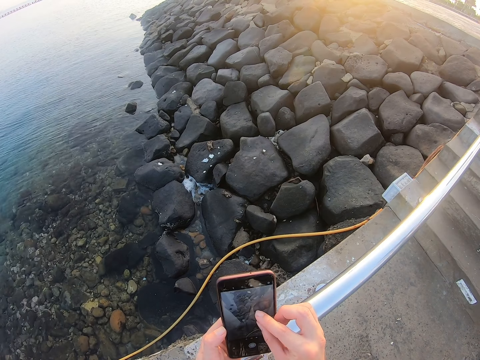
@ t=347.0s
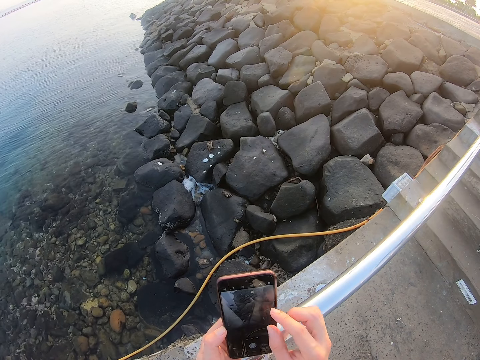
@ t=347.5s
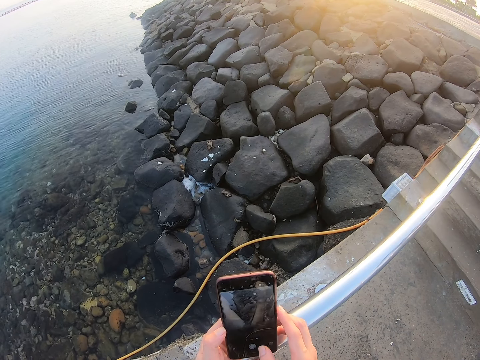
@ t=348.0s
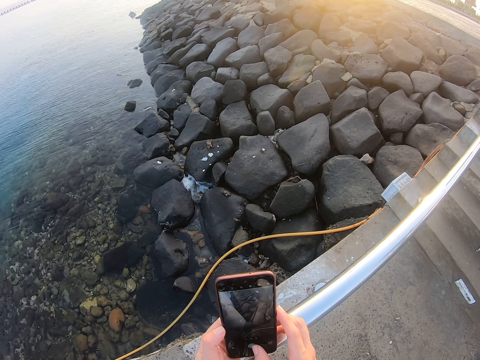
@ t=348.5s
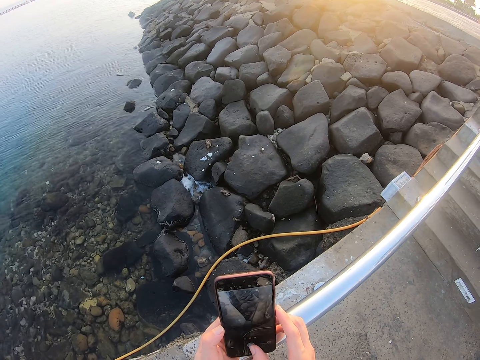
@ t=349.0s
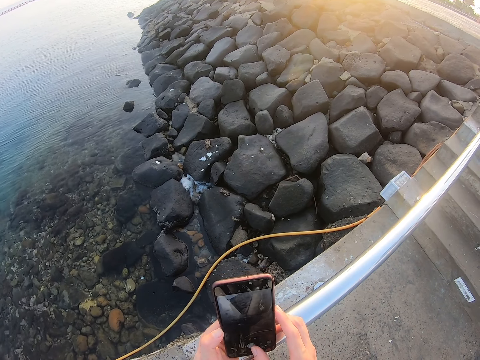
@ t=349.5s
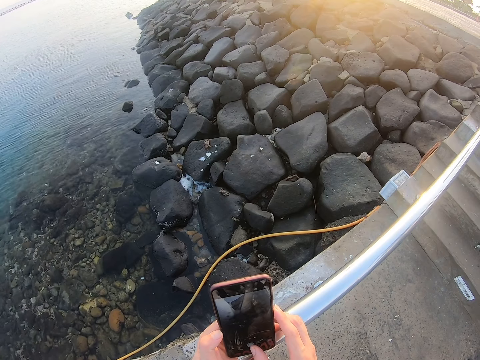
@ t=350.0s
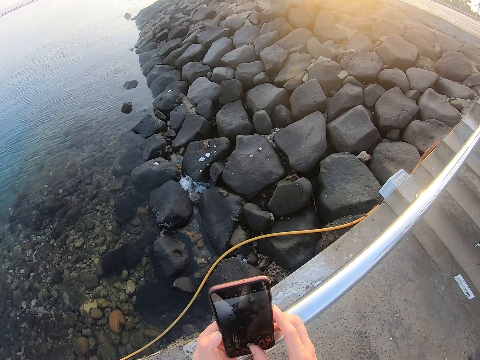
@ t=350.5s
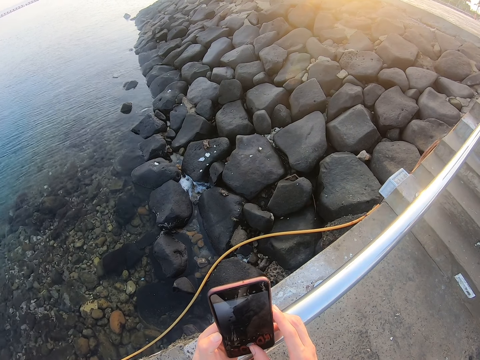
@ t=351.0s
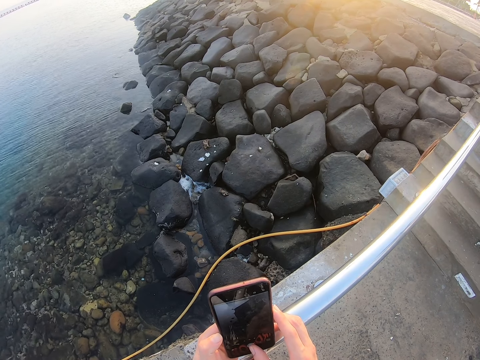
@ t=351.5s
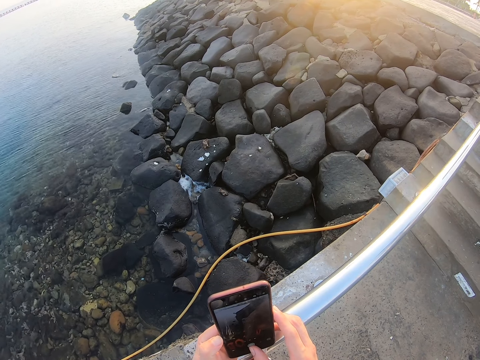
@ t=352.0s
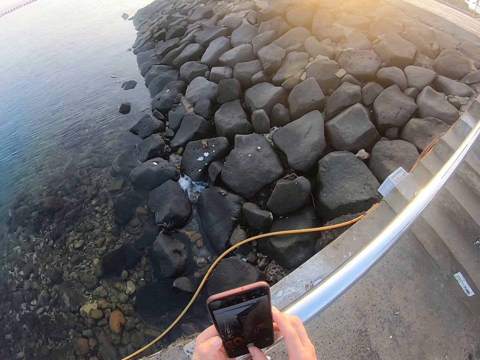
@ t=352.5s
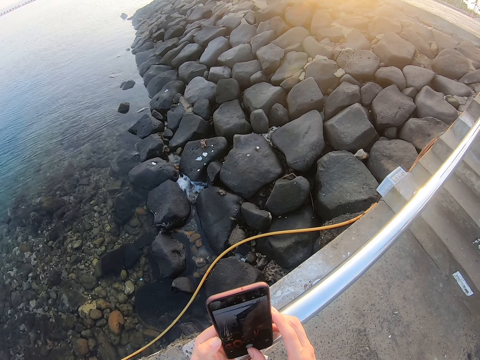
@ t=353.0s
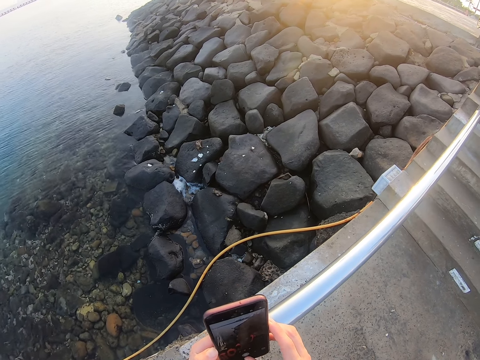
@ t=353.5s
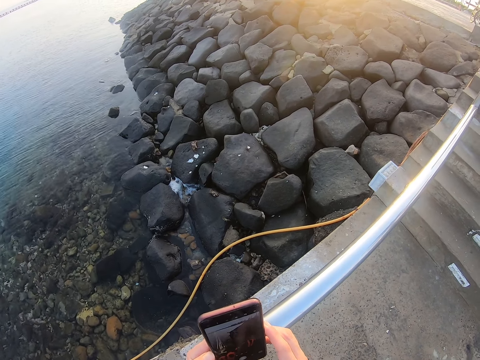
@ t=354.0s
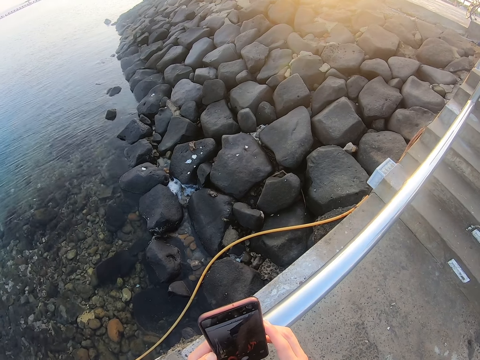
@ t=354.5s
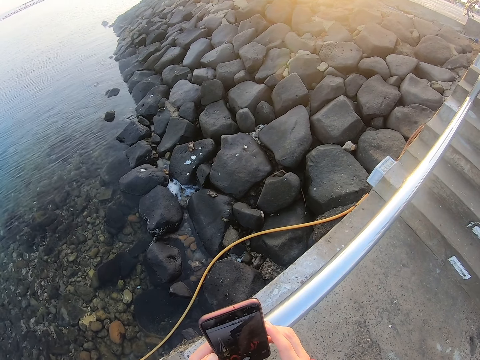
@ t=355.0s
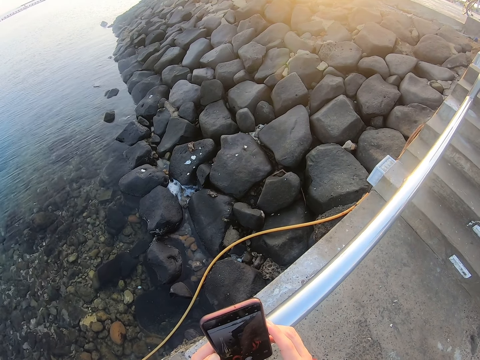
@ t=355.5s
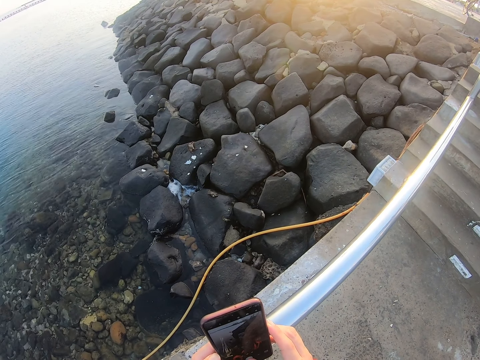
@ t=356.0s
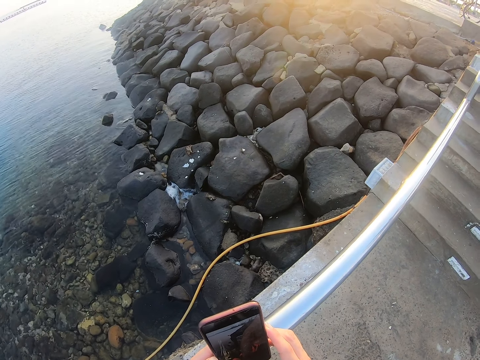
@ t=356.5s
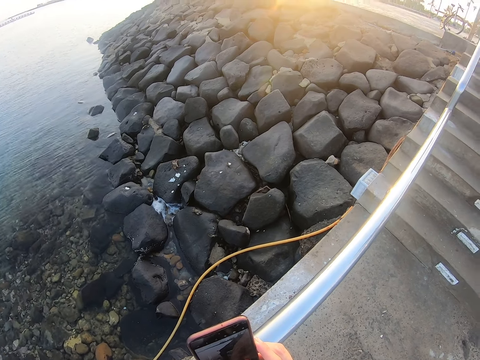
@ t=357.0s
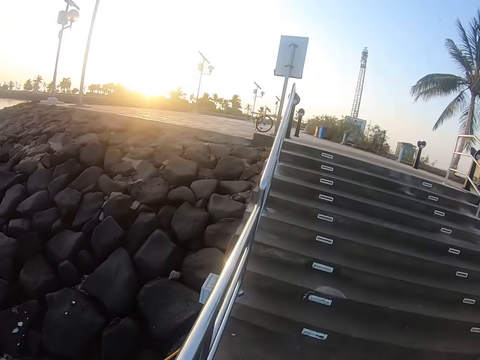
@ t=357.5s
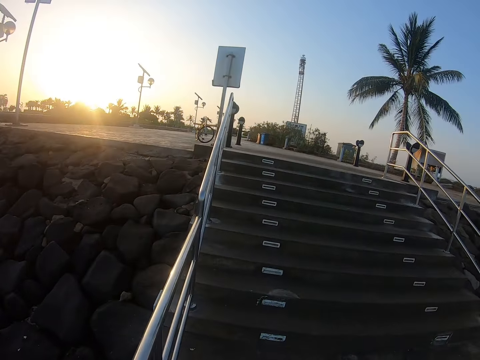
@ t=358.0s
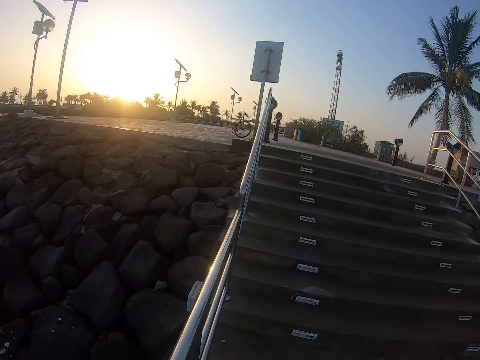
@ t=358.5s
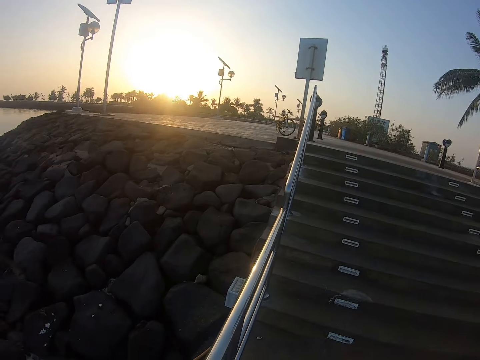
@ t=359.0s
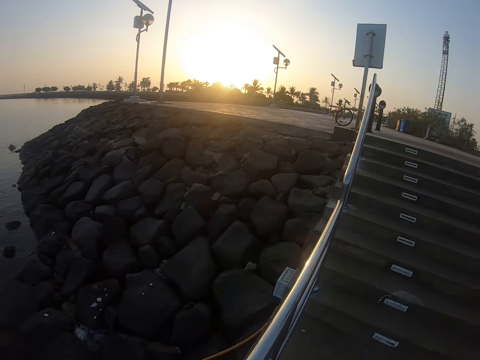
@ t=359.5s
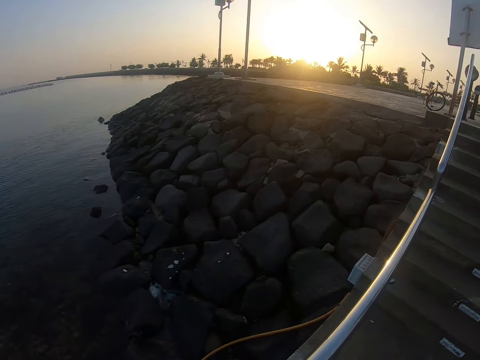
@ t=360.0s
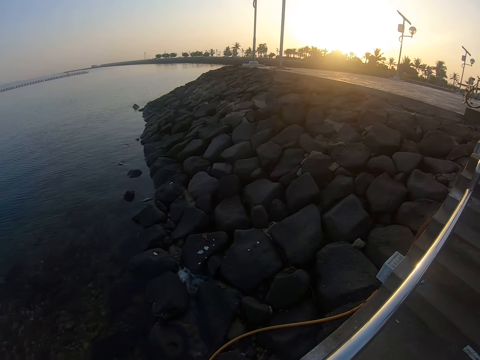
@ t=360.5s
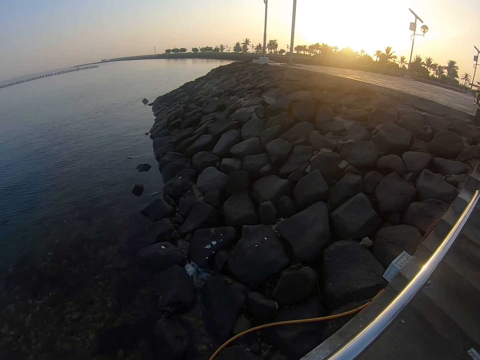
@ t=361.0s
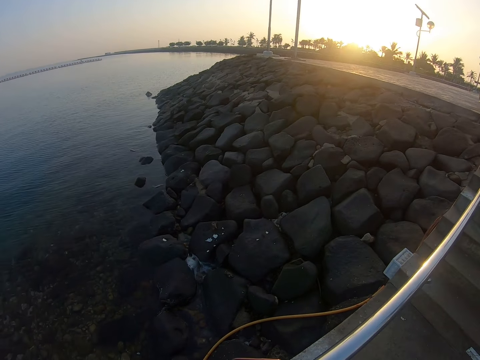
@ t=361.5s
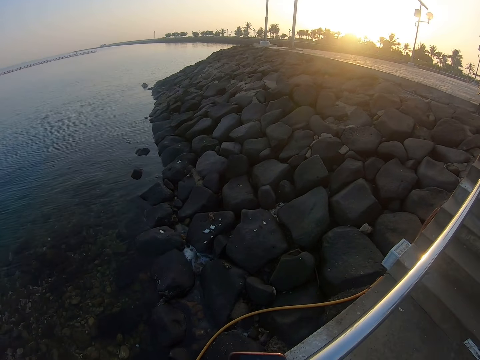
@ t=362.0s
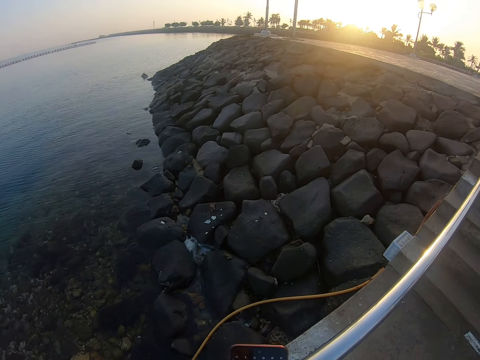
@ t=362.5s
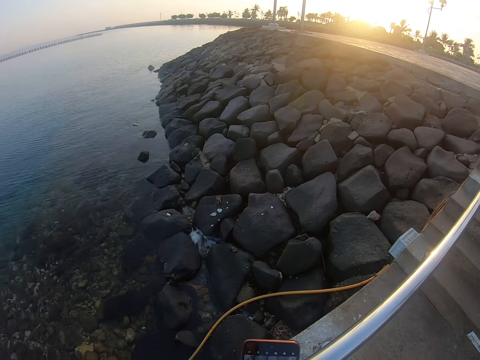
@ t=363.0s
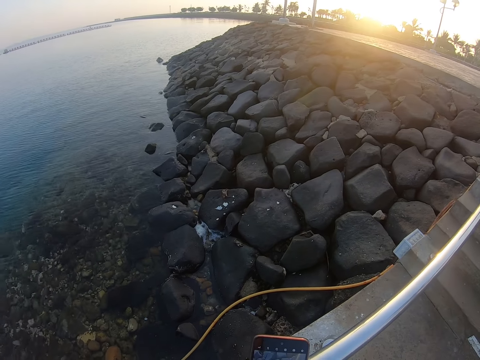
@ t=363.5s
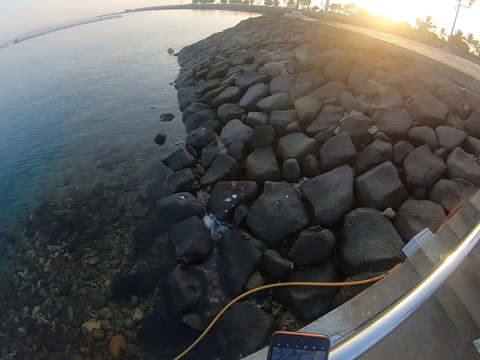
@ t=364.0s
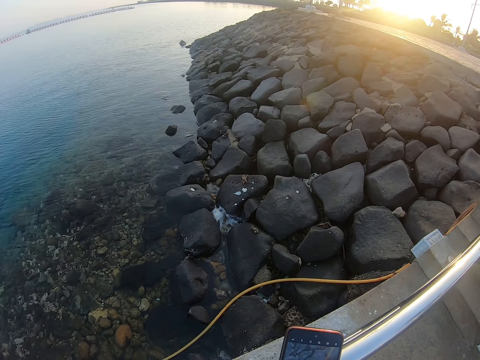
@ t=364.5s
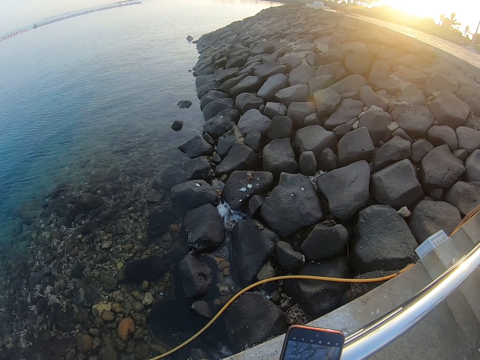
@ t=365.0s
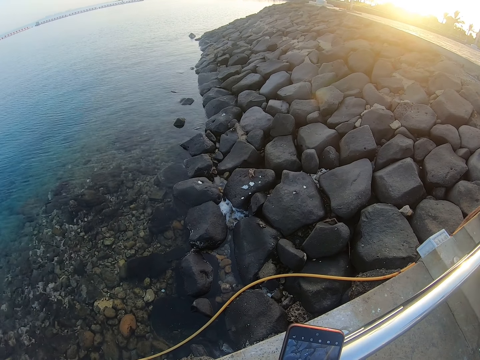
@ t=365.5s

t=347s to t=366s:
The camera wearer looks around. They look at the water.

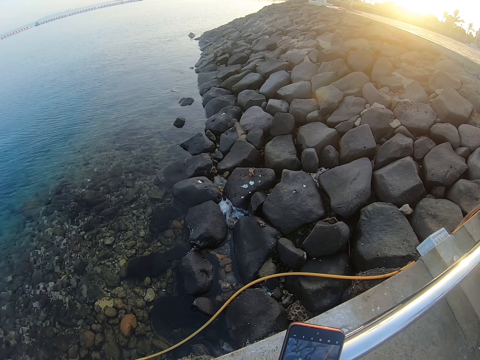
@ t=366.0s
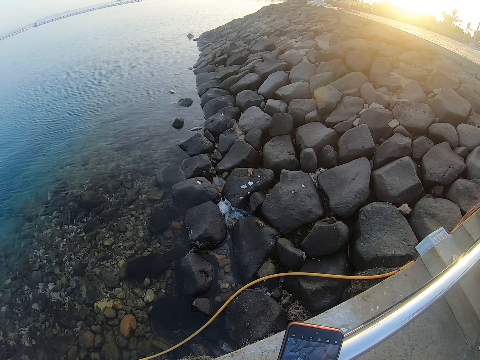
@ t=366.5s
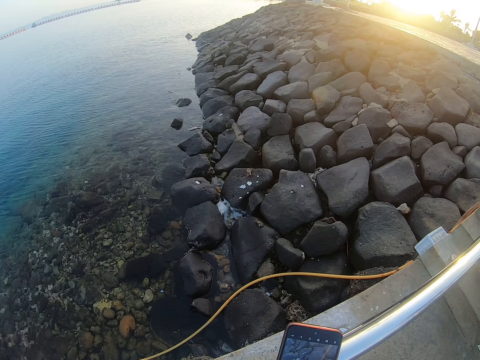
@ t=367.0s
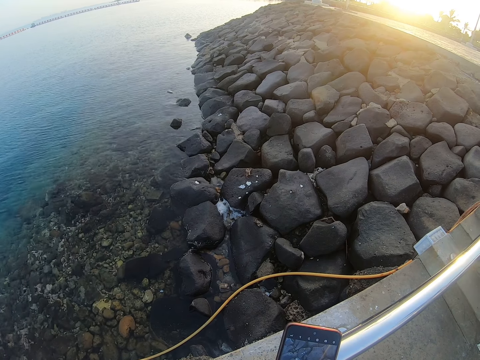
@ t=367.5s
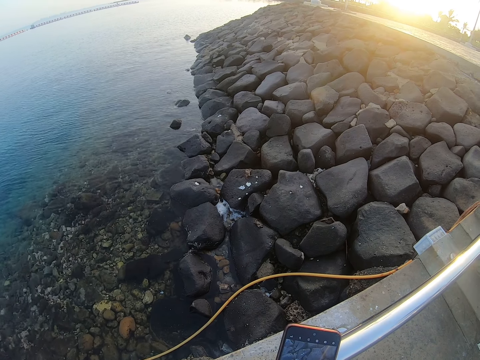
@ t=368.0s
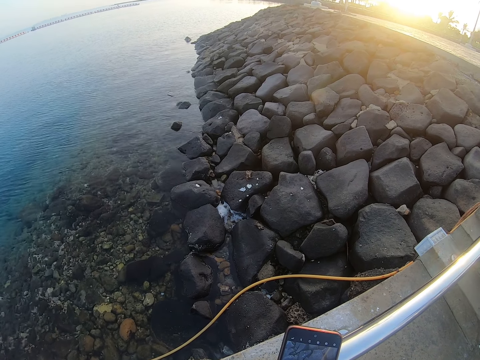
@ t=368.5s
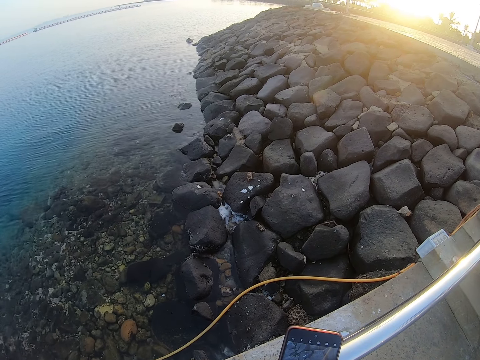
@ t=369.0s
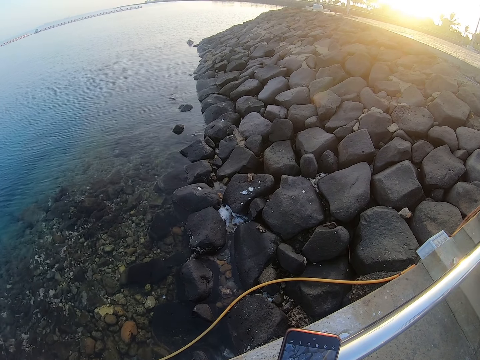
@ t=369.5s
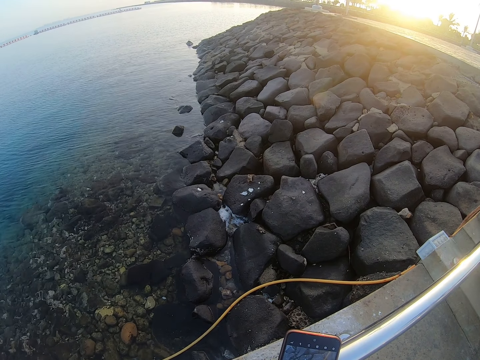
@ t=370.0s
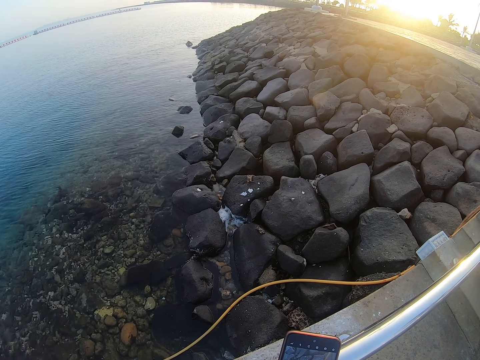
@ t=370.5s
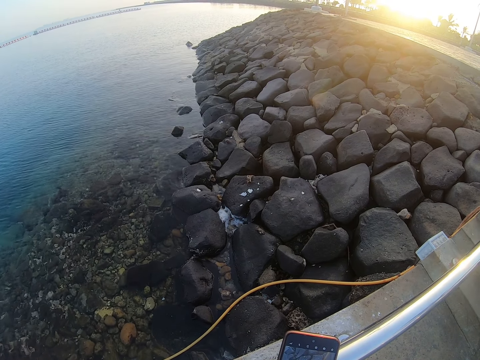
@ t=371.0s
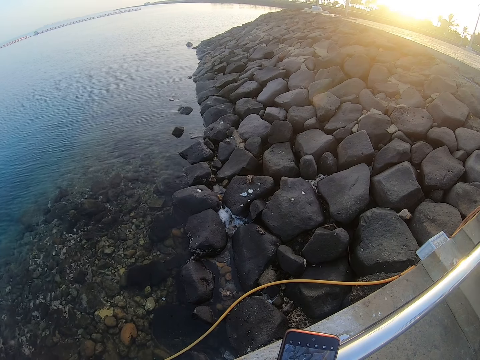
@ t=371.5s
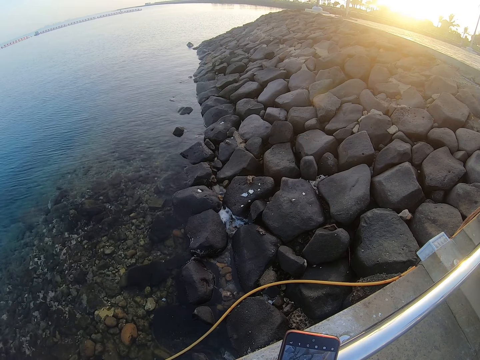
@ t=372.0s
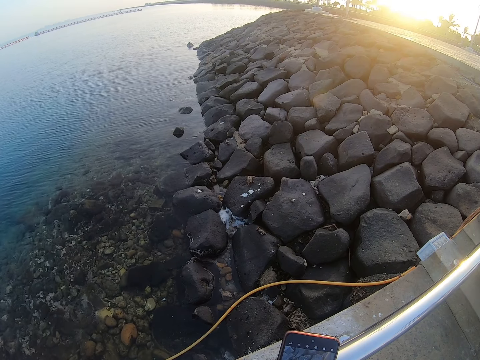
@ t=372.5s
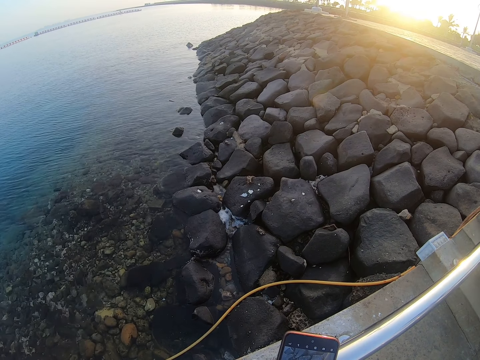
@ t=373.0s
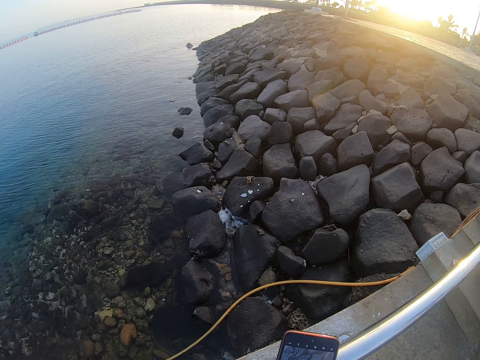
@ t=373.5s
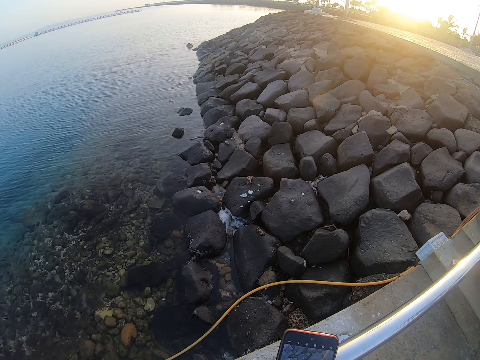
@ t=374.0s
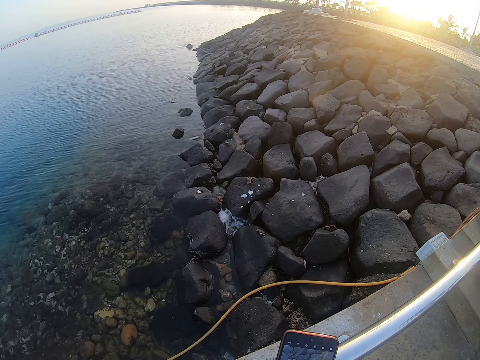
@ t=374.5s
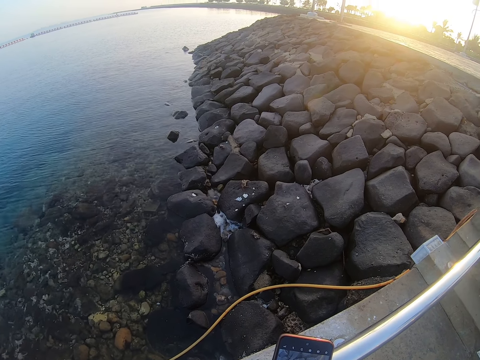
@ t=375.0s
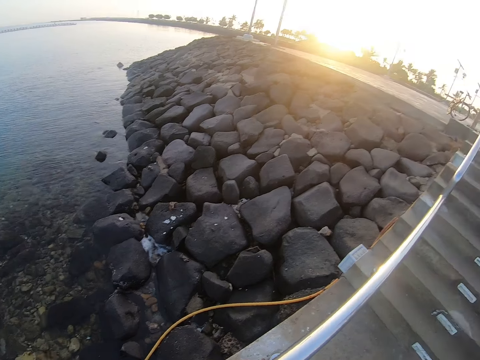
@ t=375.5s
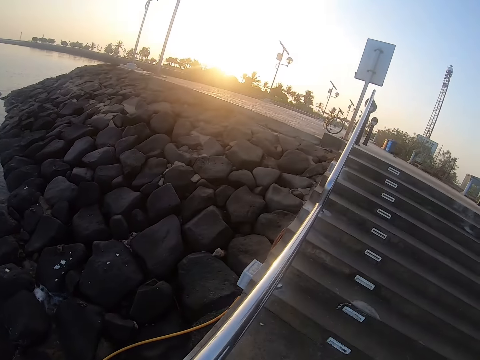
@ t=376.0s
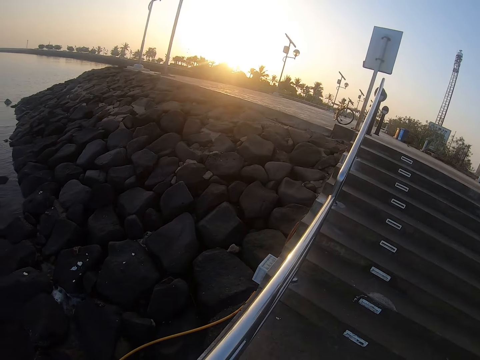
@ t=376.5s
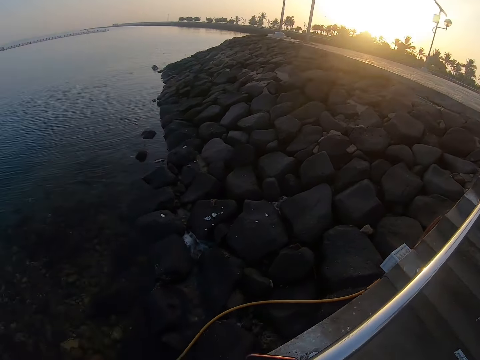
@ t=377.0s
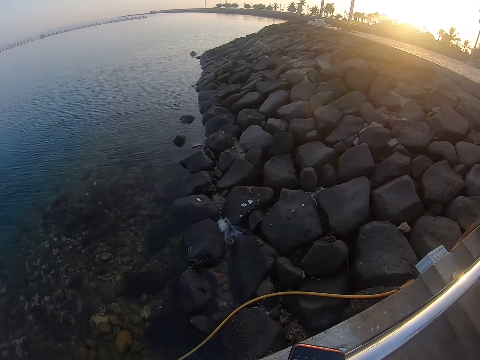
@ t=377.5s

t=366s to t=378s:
The camera wearer looks around.
